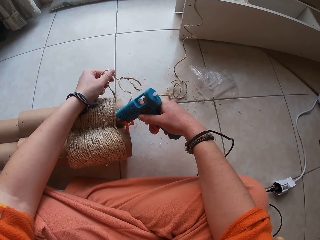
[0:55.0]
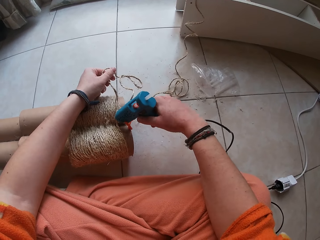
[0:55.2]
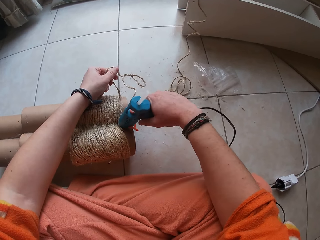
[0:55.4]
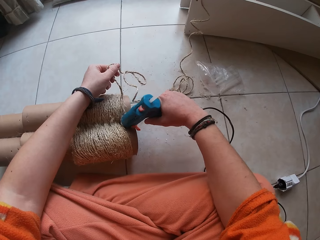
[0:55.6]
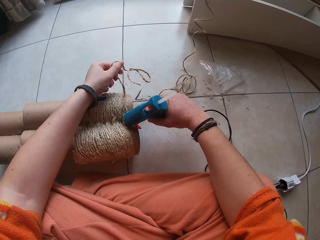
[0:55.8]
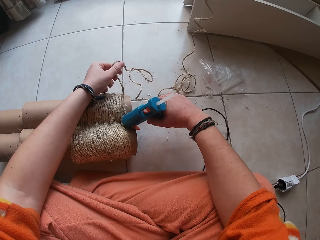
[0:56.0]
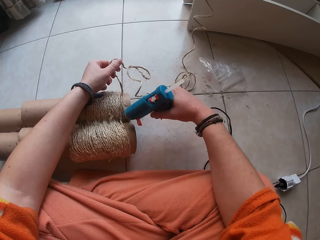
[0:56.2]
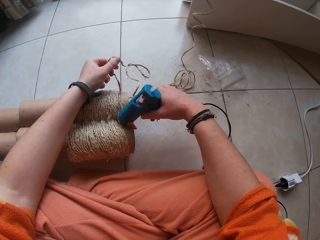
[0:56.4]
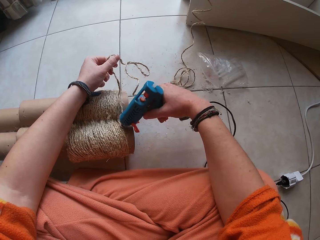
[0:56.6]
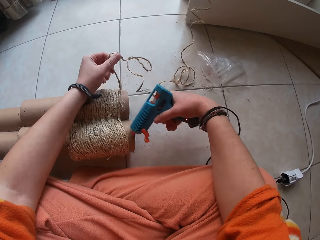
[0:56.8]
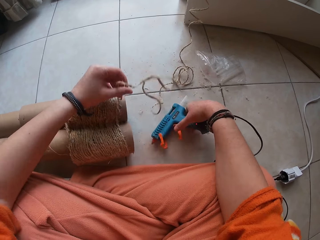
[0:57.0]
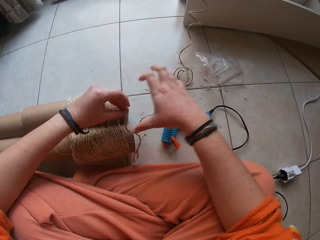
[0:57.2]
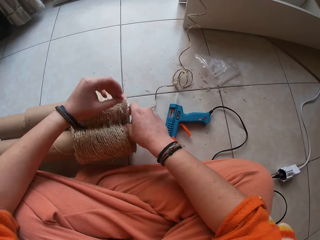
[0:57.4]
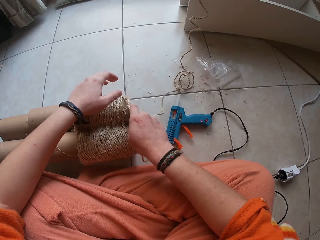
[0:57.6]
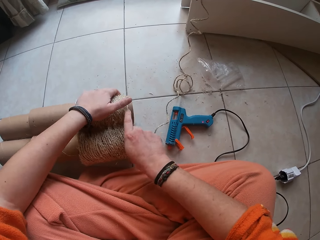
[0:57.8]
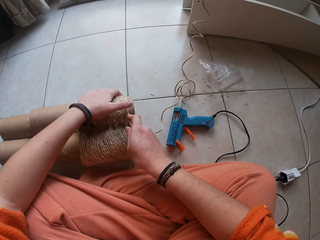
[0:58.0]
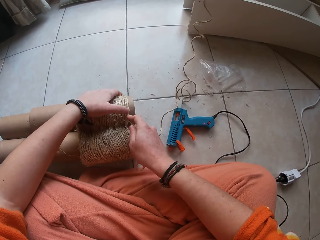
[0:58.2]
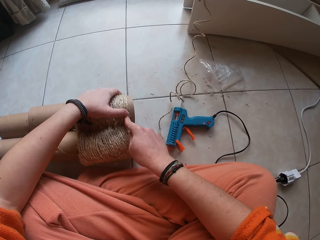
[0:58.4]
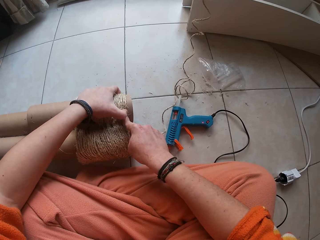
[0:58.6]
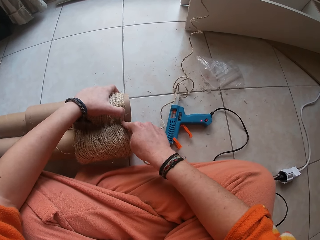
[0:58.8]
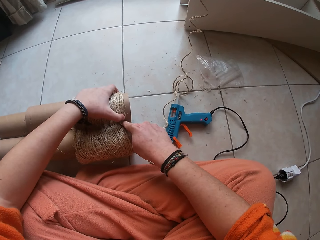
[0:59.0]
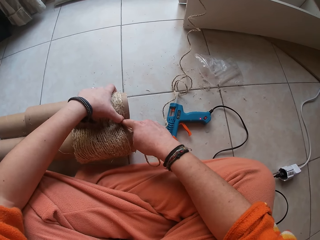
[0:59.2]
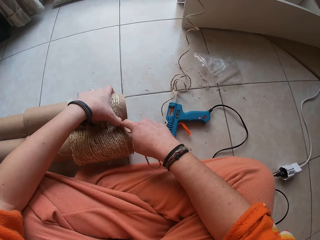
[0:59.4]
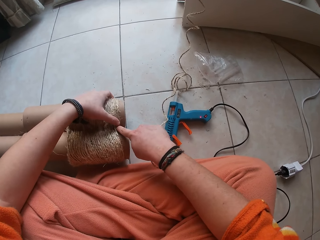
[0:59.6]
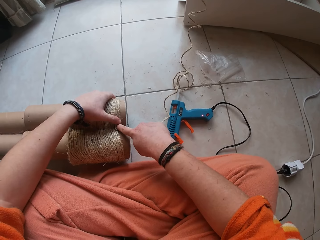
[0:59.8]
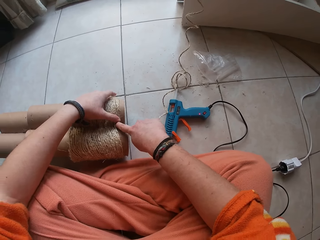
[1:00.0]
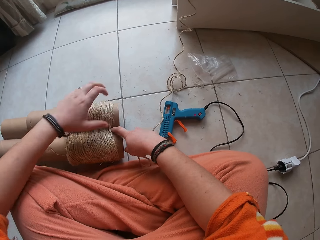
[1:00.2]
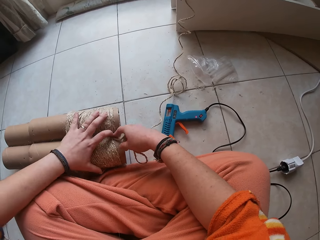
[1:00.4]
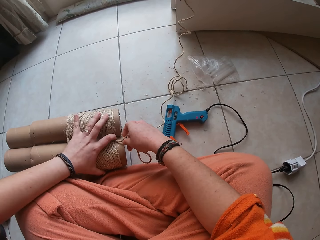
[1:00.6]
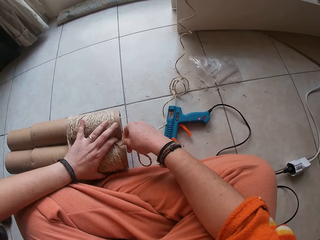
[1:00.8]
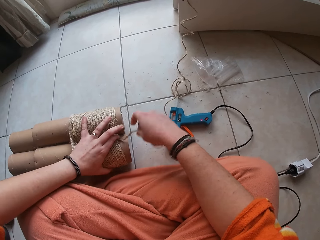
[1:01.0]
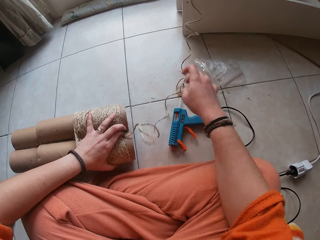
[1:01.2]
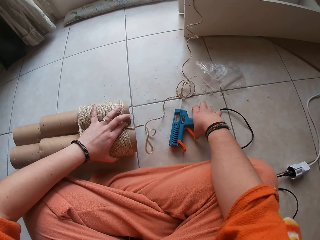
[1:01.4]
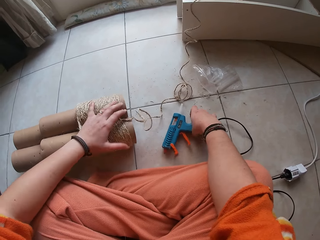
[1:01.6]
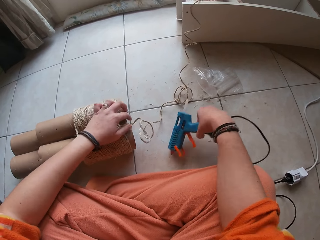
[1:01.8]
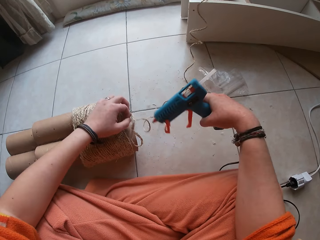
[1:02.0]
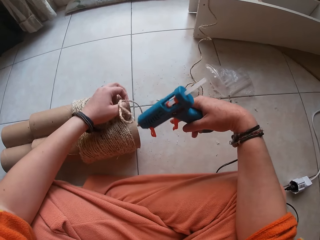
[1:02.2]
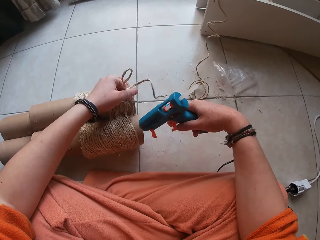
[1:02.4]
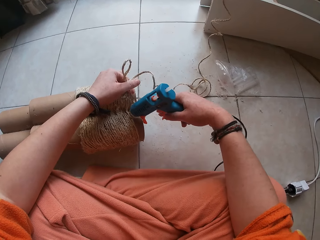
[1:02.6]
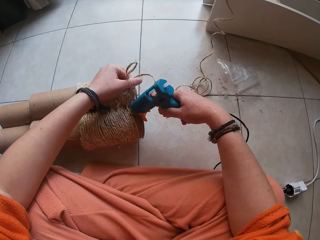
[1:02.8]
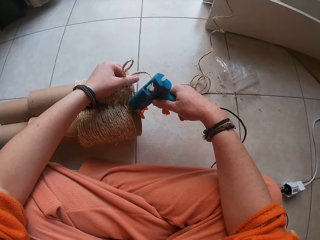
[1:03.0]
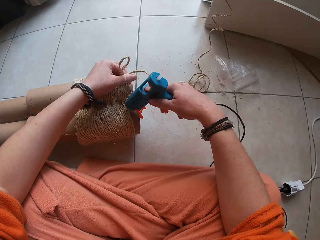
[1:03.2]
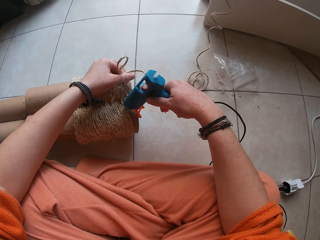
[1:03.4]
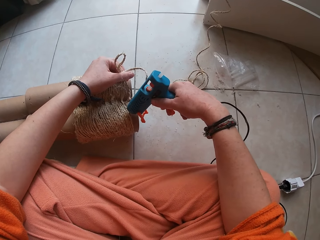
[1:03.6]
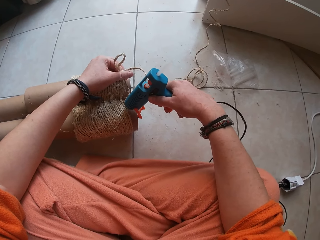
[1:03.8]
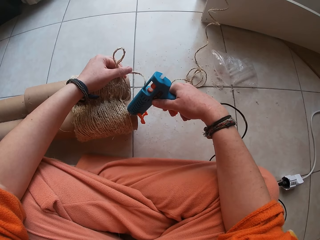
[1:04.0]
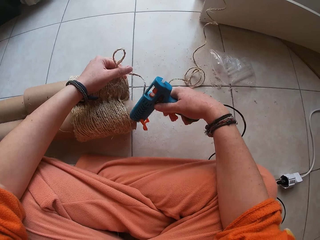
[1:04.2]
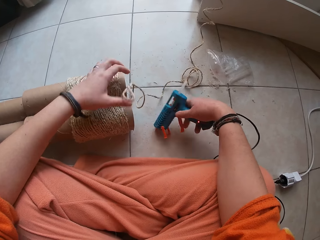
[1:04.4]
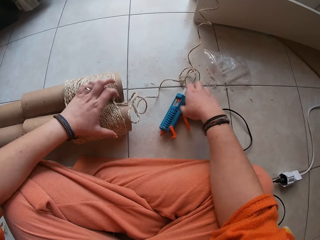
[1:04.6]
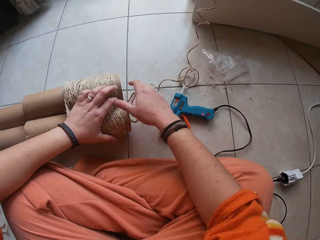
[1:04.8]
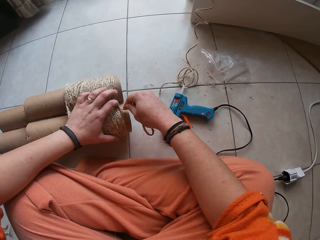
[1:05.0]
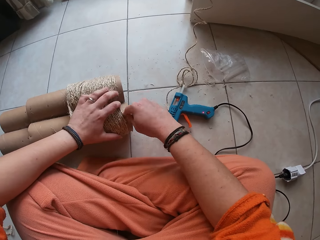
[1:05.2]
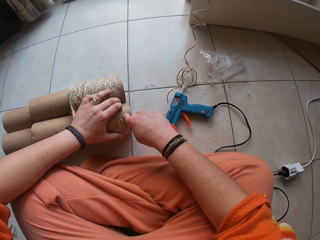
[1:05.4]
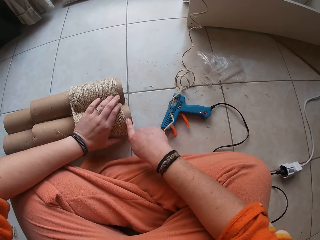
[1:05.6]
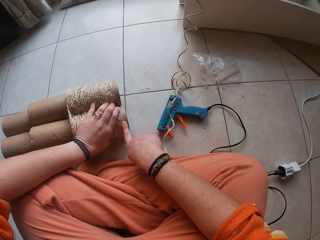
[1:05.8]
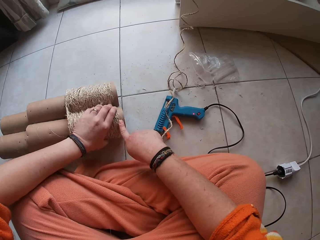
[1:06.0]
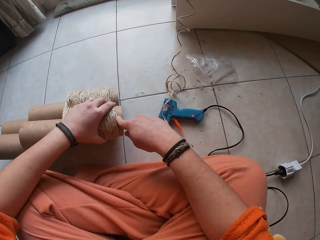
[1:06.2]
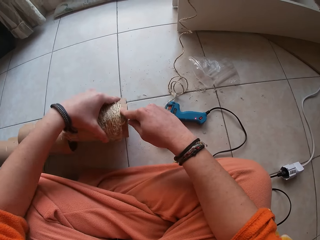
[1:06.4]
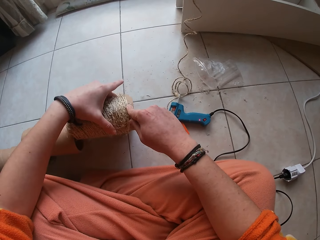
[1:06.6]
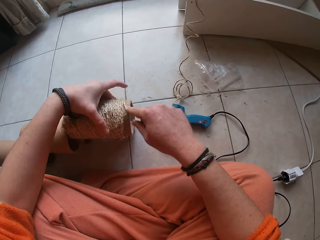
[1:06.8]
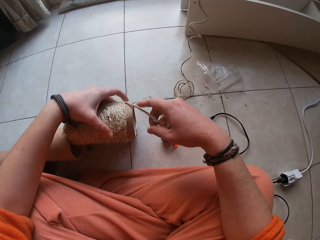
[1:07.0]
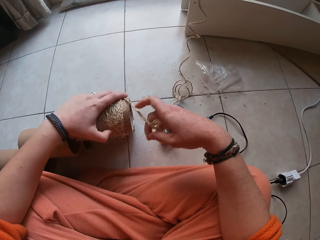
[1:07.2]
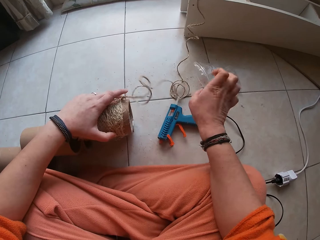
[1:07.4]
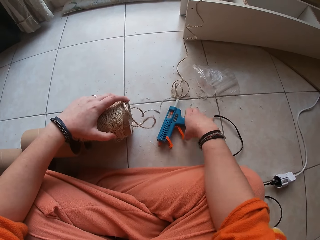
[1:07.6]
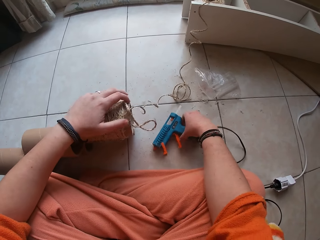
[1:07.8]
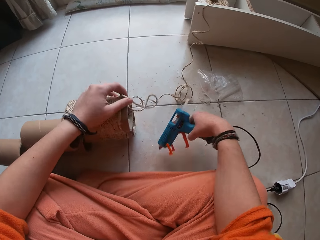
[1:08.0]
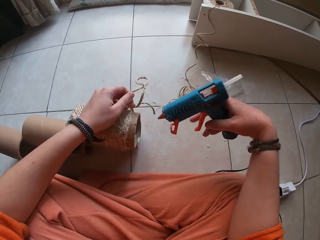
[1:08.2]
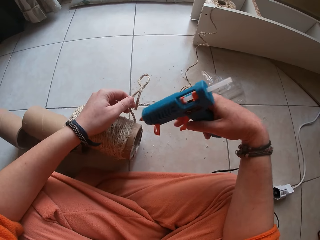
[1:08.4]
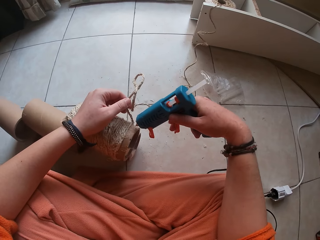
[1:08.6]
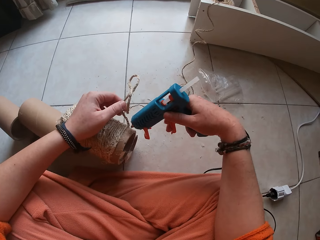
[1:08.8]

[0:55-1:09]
The camera wearer squeezes glue on the cardboard tube with the glue gun in her right hand. She drops the glue gun in her right hand on the floor. She sets the twine on the cardboard tube with both hands. She picks up the glue gun from the floor with her right hand. She picks up the twine from the cardboard tube with her left hand. She squeezes glue on the cardboard tube with the glue gun in her right hand. She drops the glue gun in her right hand on the floor. She holds the cardboard tube on the floor with her left hand. She places the twine on the cardboard tube with her right hand. She lifts the cardboard tube in her left hand from the ground. She picks up the glue gun from the floor with her right hand. She lifts the twine from the cardboard tube with her left hand.

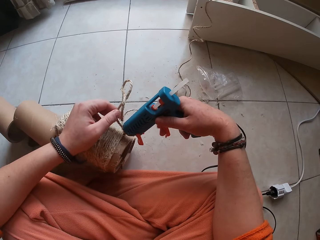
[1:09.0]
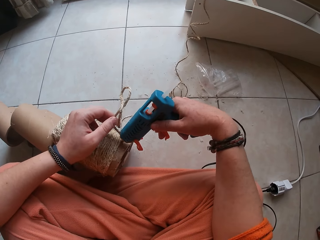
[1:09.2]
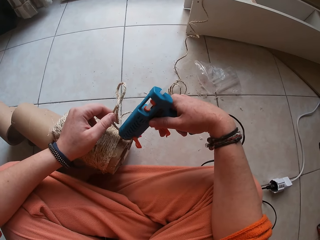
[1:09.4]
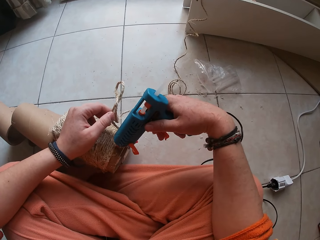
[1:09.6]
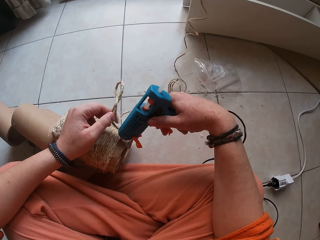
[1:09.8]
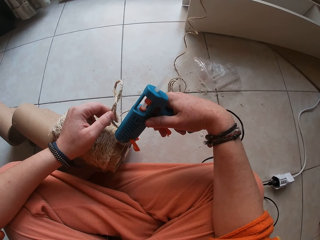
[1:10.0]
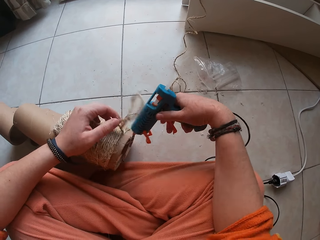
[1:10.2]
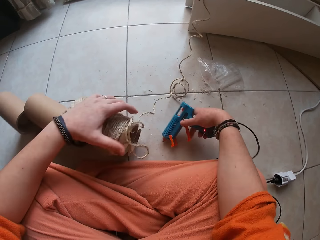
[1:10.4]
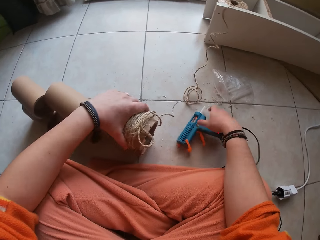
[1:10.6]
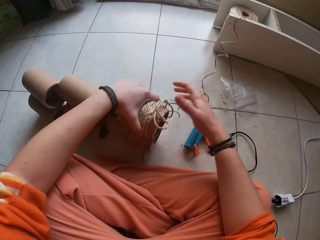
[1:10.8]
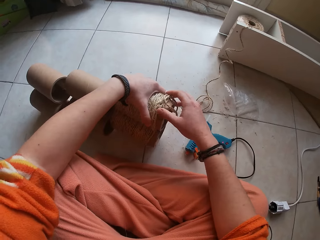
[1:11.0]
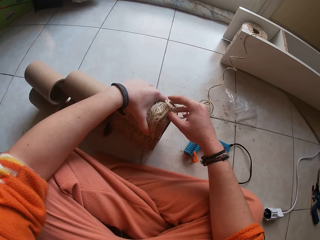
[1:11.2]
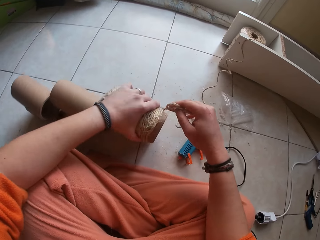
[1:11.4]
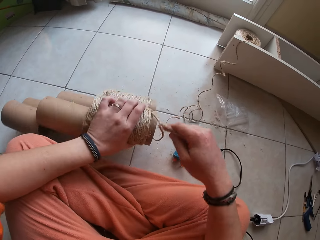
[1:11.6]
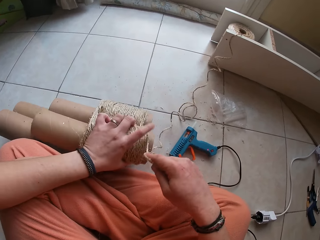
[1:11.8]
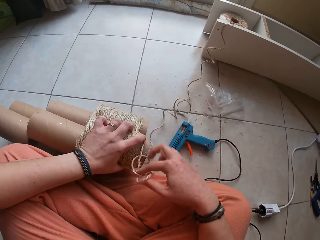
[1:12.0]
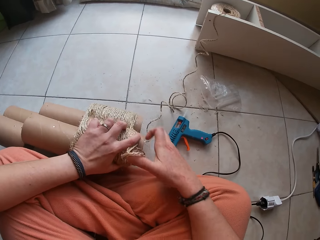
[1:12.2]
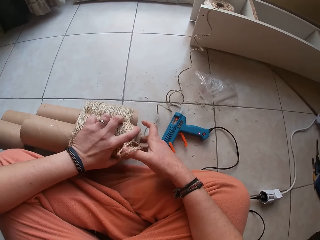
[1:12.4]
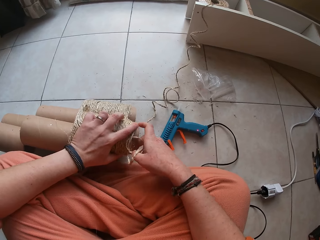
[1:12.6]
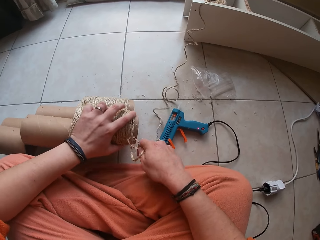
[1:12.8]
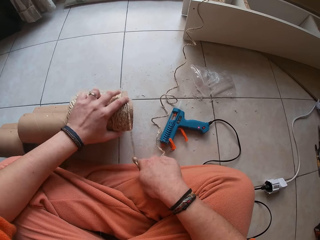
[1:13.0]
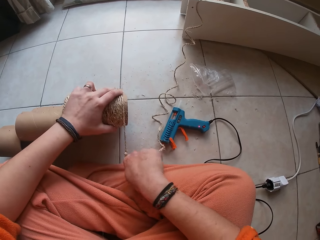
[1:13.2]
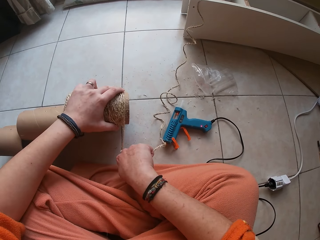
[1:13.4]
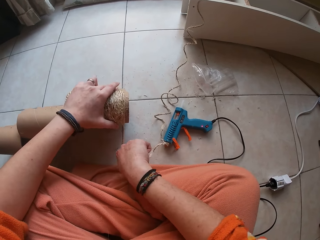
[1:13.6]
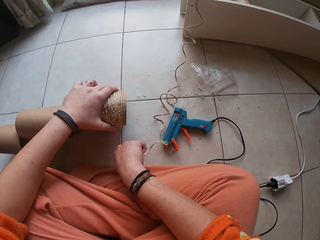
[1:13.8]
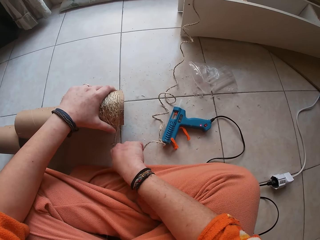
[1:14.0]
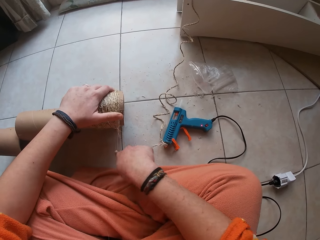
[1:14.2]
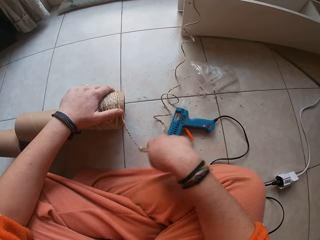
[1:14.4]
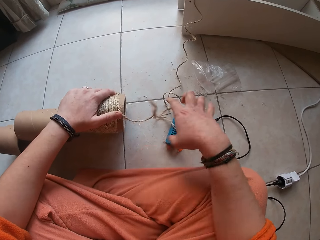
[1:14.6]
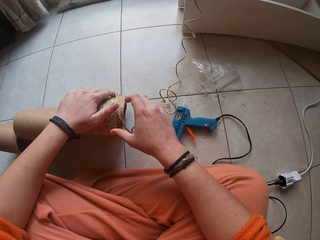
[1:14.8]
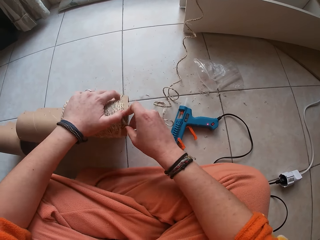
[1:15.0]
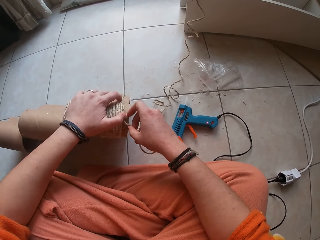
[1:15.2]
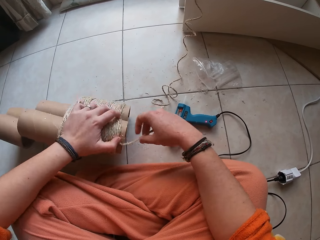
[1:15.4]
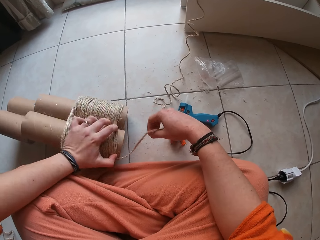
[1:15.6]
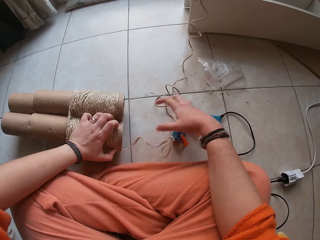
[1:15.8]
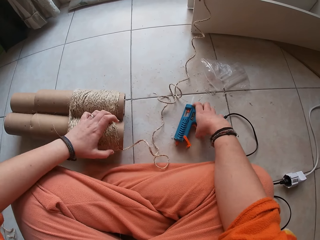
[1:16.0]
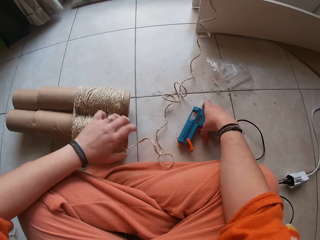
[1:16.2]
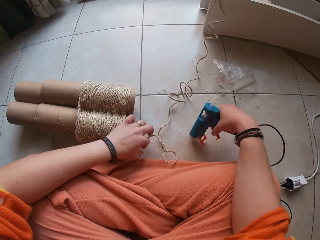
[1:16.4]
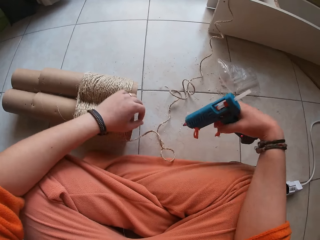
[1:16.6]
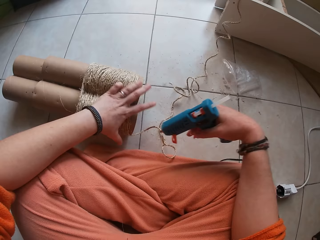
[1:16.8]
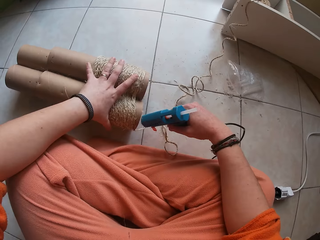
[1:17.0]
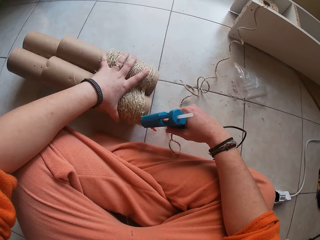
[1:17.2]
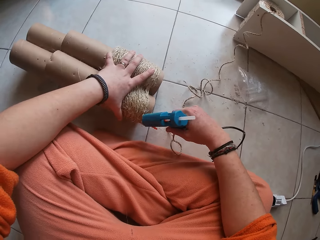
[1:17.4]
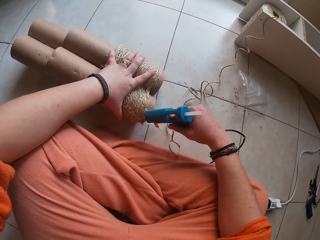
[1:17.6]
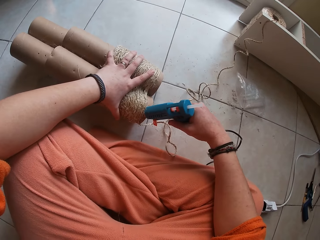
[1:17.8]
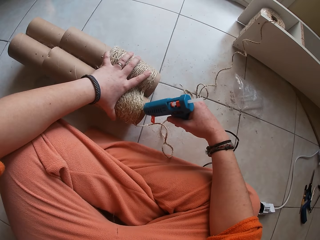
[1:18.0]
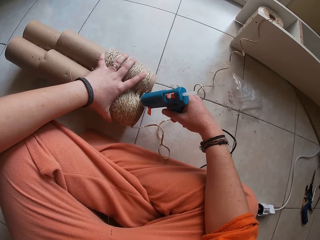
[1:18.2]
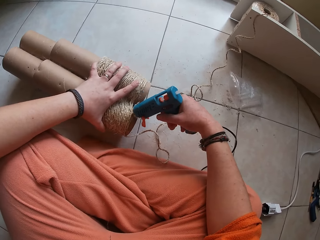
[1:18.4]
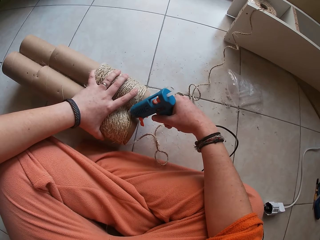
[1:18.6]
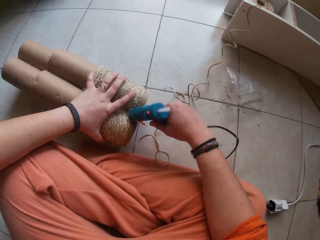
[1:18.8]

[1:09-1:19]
The camera wearer squeezes glue on the cardboard tube with the glue gun in her right hand. She holds the cardboard tube on the floor with her left hand. She drops the glue gun in her right hand on the floor. She places the twine on the cardboard tube with her right hand. She places the cardboard tube in her left hand on the floor. She picks up the glue gun from the floor with her right hand. She squeezes glue on the cardboard tube with the glue gun in her right hand.
